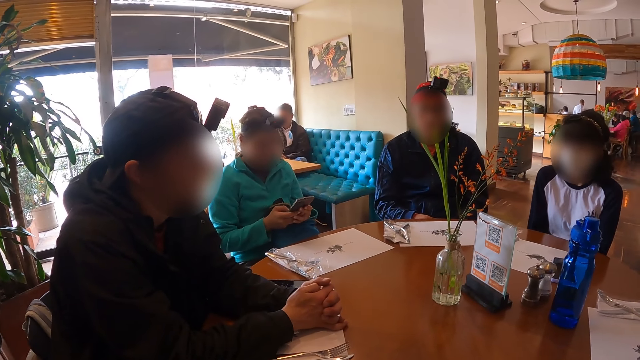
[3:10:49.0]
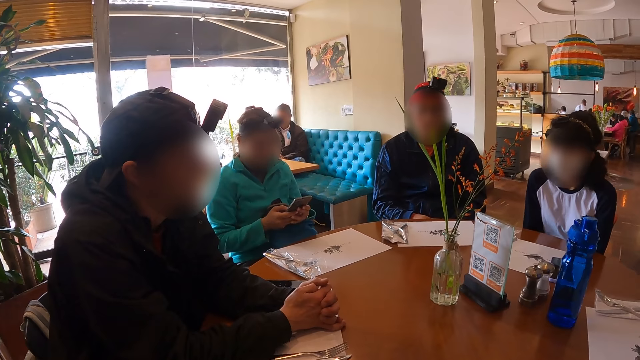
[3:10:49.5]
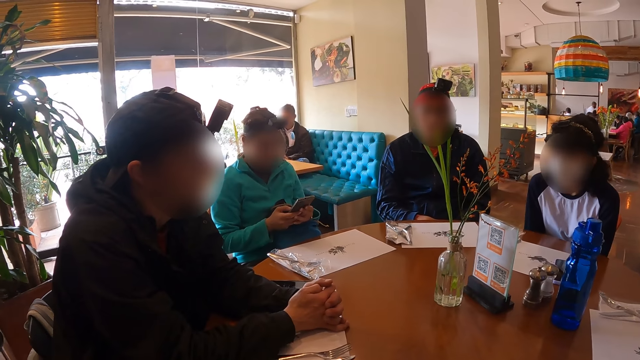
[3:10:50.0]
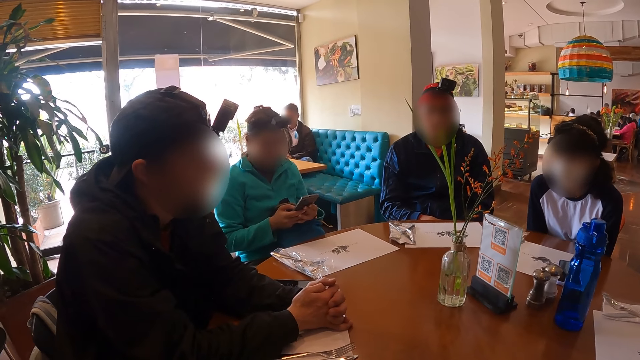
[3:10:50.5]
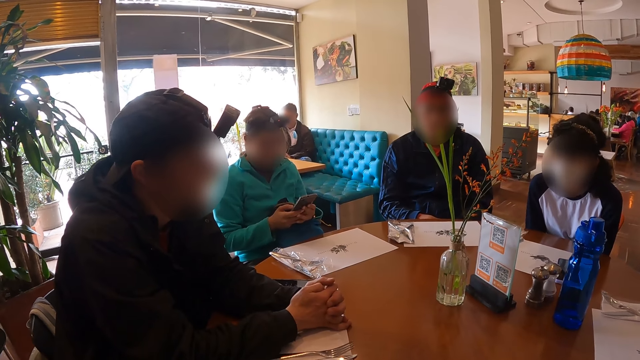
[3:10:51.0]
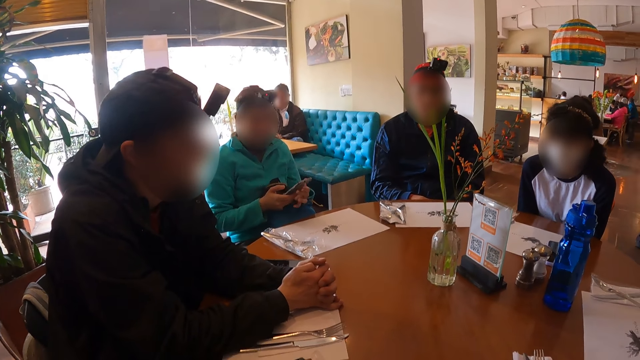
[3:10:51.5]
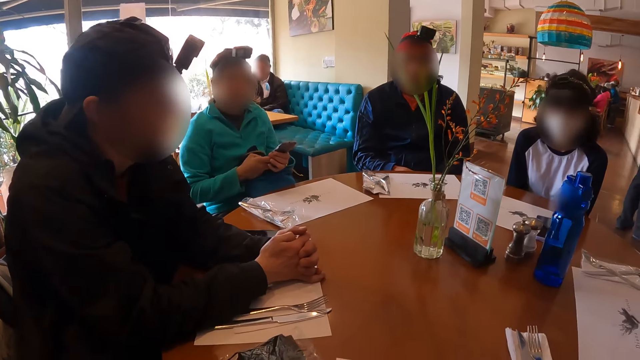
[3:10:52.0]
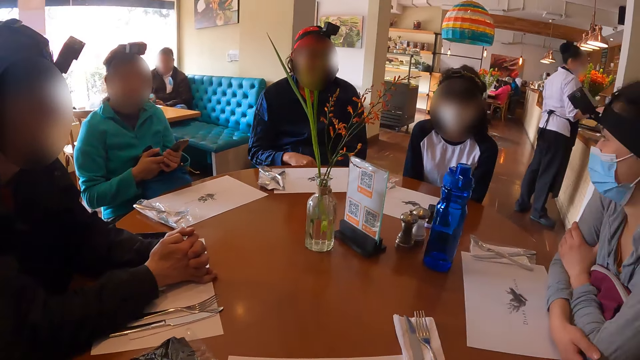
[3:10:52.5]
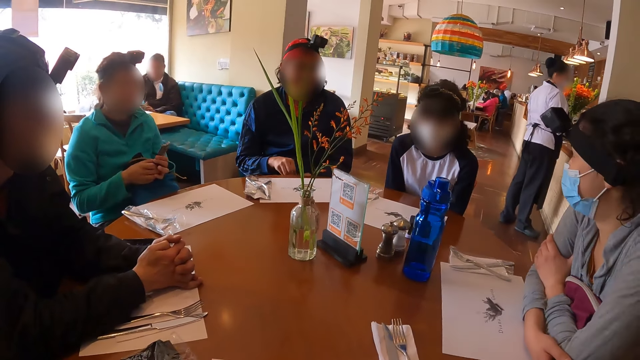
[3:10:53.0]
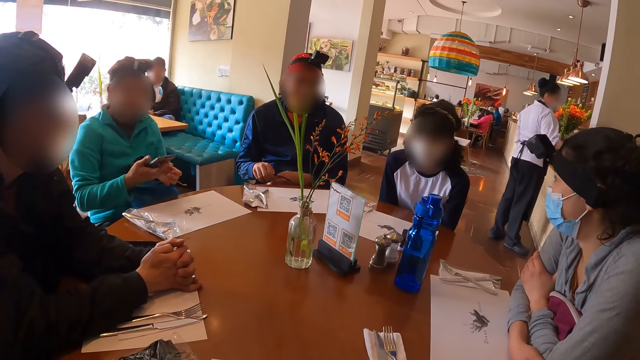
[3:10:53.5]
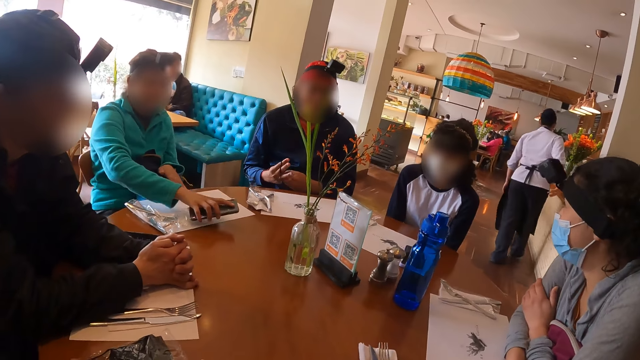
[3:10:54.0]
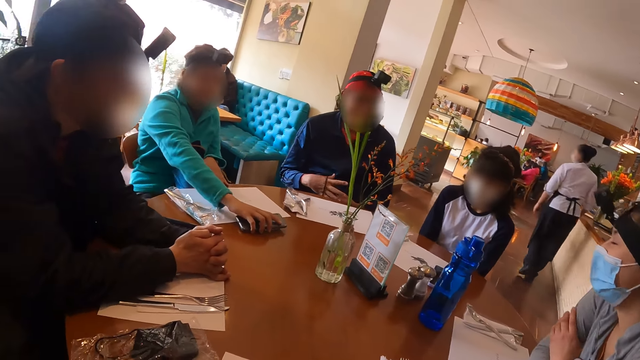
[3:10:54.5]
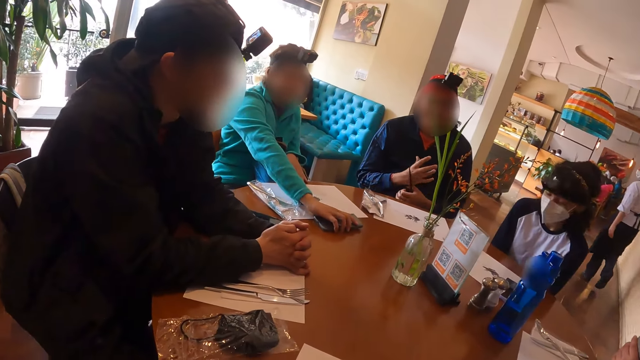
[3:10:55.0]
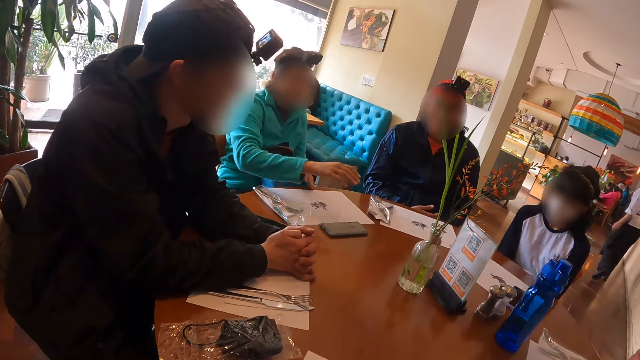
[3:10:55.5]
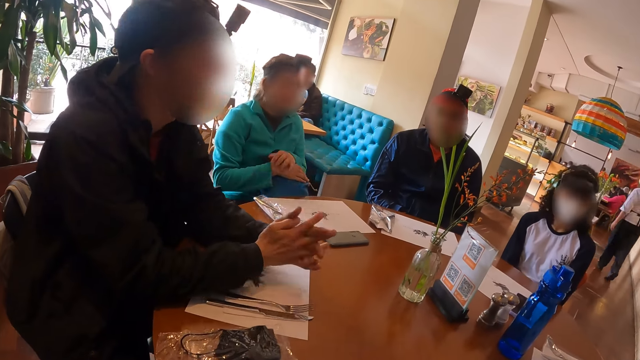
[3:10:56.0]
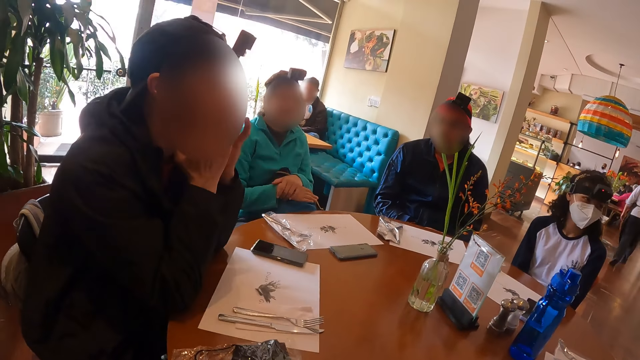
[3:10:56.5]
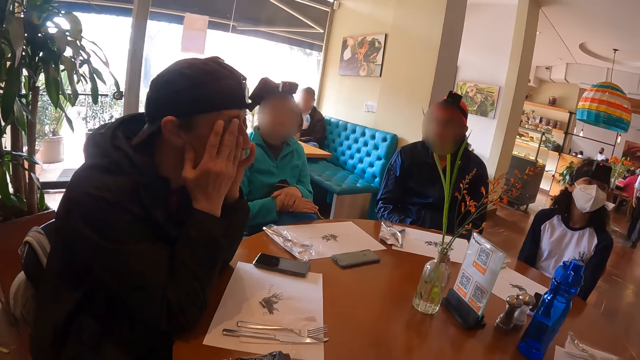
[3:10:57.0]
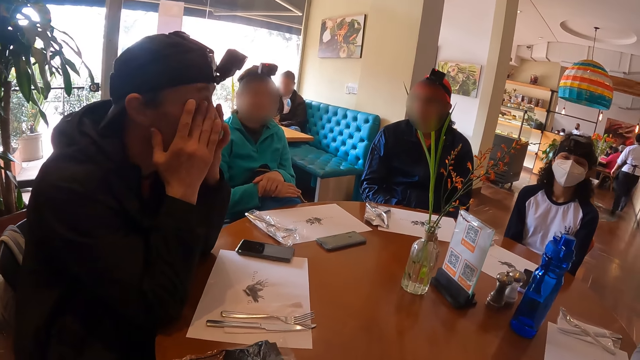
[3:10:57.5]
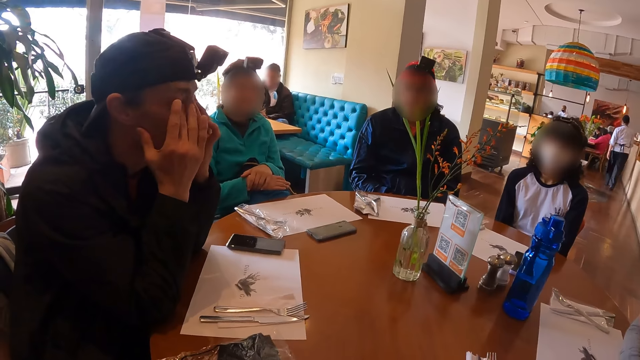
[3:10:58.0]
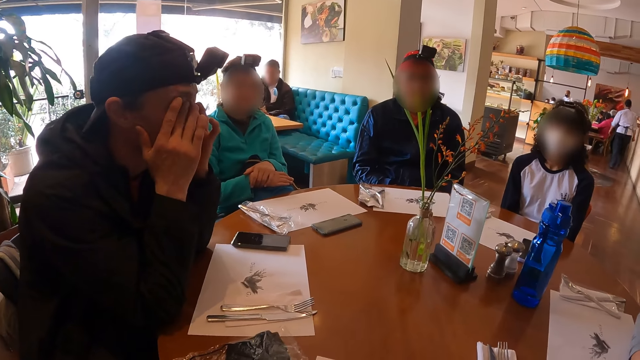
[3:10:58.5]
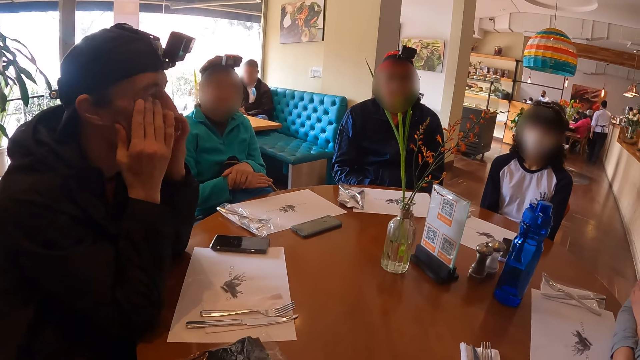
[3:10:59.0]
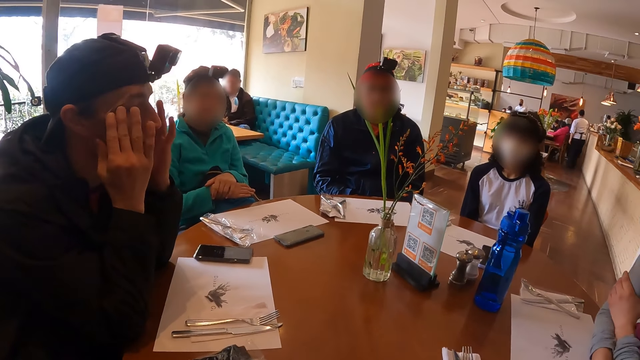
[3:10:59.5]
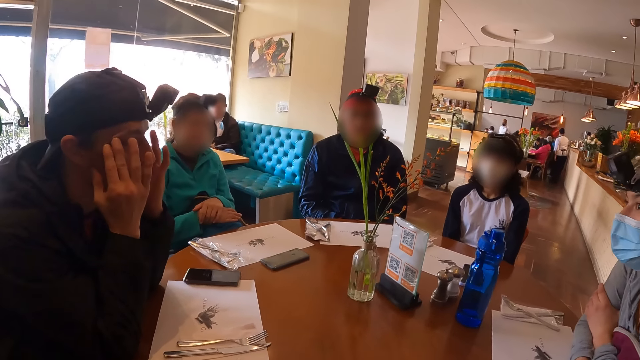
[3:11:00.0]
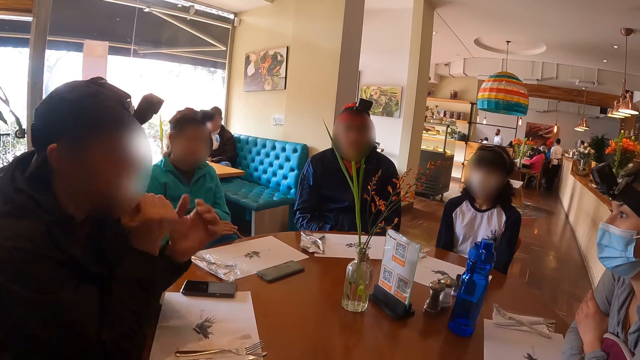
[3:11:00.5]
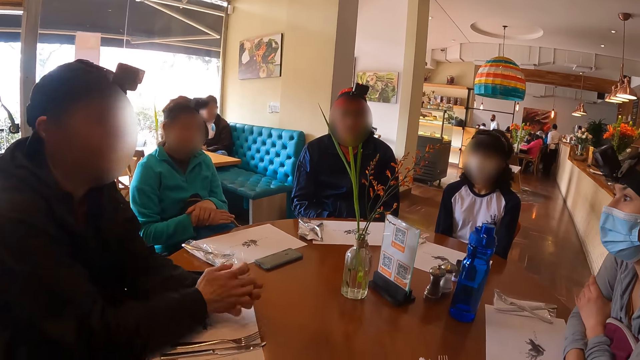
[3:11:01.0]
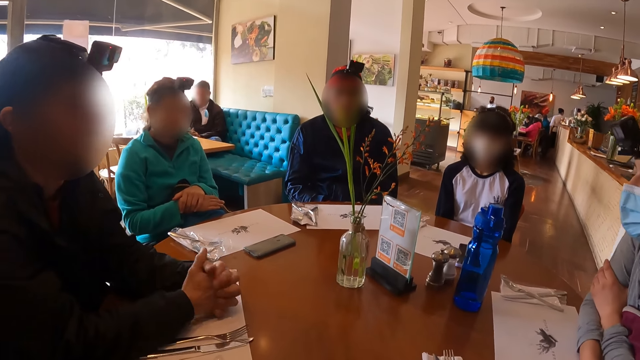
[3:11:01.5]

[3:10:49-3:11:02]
The man wraps the wire on his lap around his right hand with his left hand. Another man places the phone on the table with his right hand. The woman walks from the reception area towards the kitchen. The other man touches a bag on his lap with both hands. A man wipes the face.

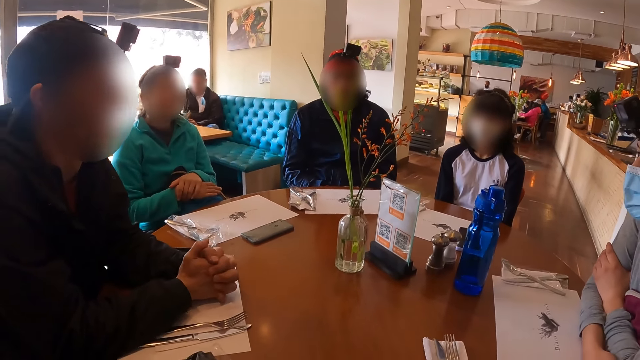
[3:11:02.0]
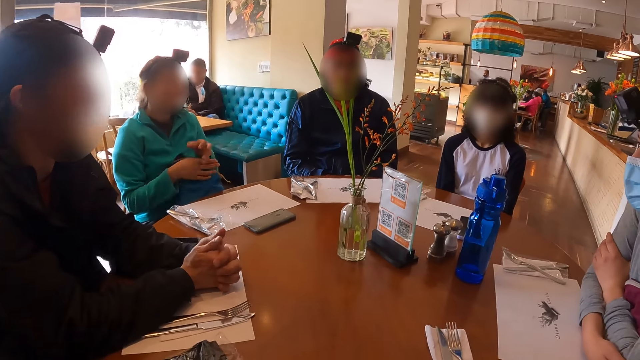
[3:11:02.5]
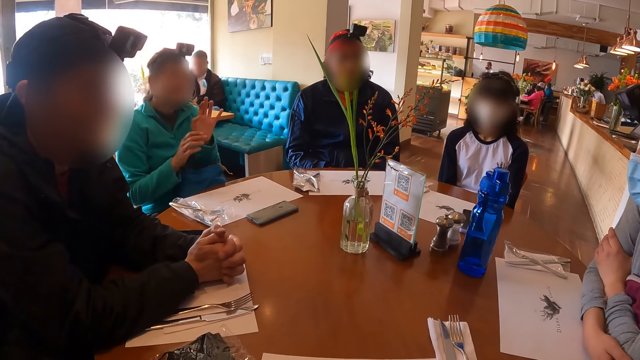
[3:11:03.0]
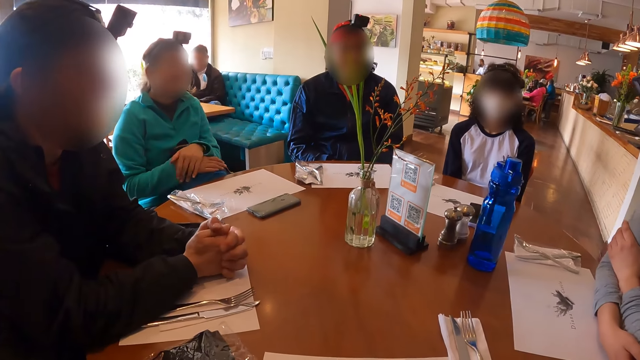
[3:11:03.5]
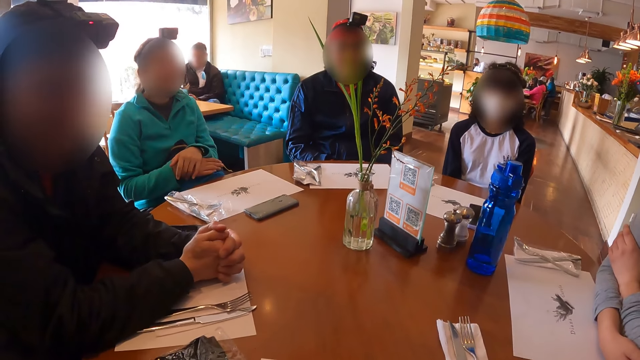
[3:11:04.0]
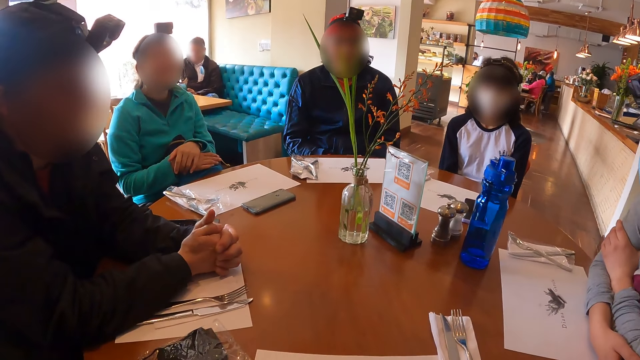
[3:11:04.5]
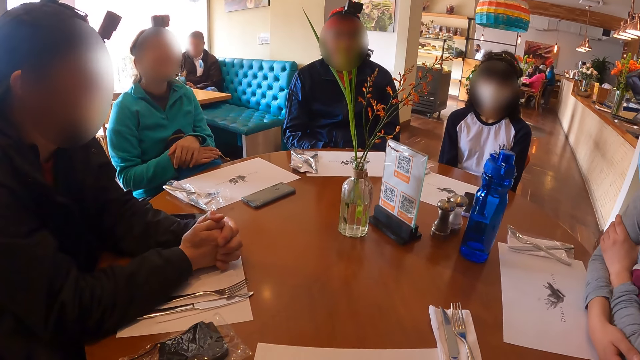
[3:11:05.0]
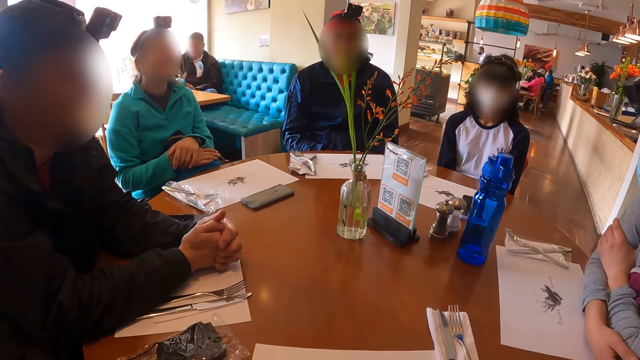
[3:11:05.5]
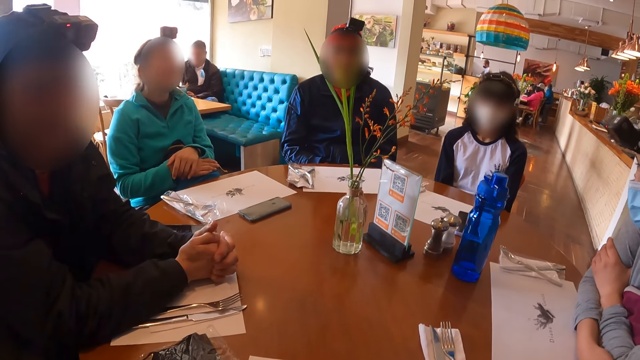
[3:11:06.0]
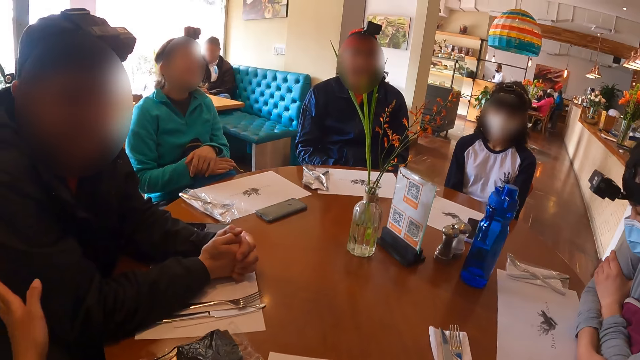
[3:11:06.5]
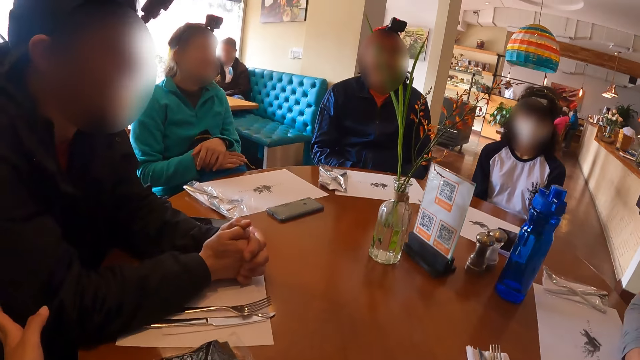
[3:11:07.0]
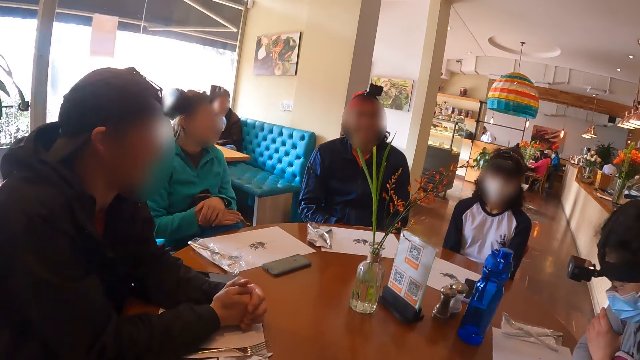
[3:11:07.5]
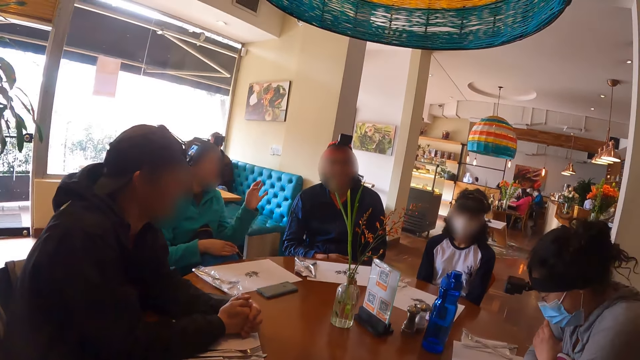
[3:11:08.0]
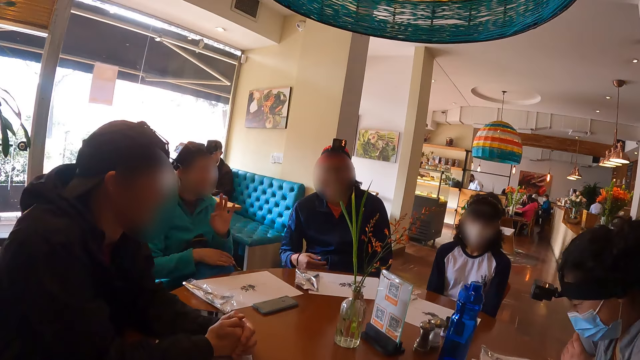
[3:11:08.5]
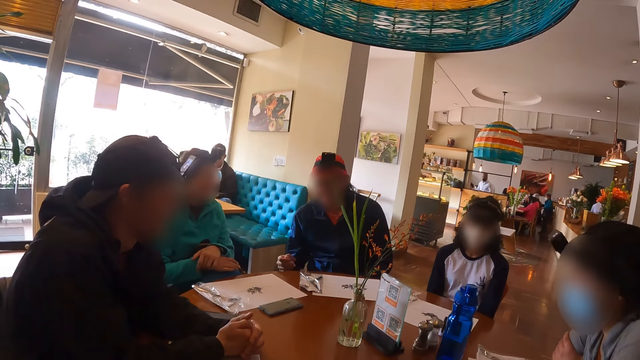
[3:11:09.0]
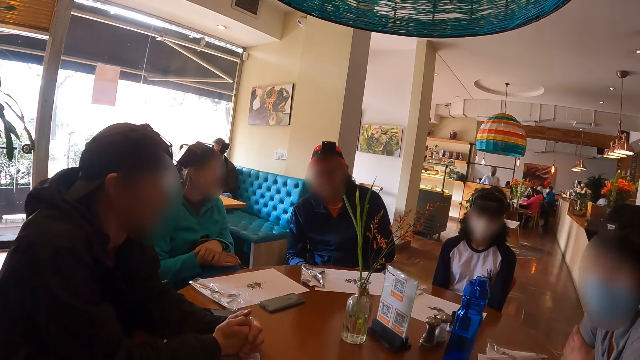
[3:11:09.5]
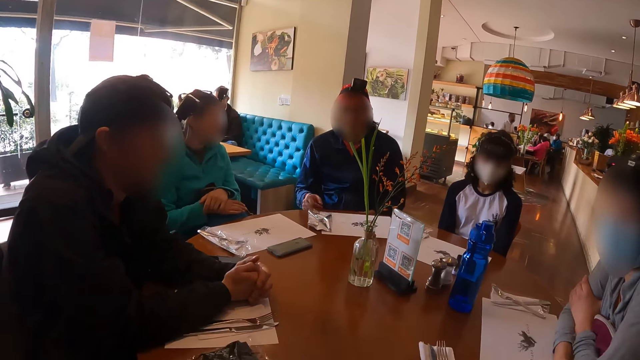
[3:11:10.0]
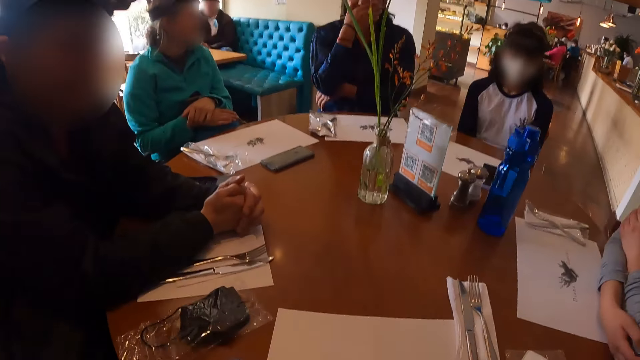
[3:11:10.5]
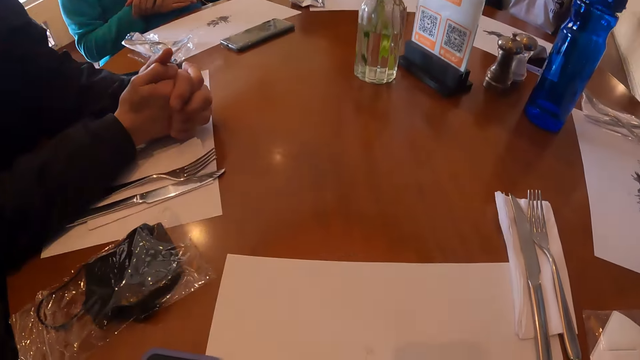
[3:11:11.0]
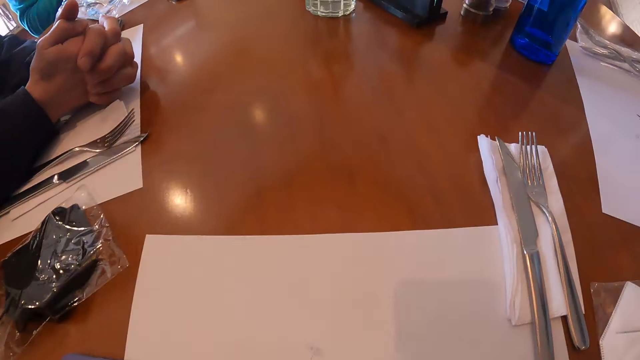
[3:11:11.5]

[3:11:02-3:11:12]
The man touches the bag on his lap with both hands. The camera wearer touches the right hand of another man with his left hand. The first man places his left hand on his right hand on the bag on his lap.
